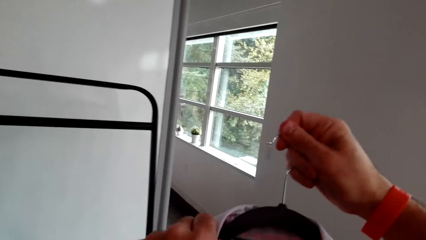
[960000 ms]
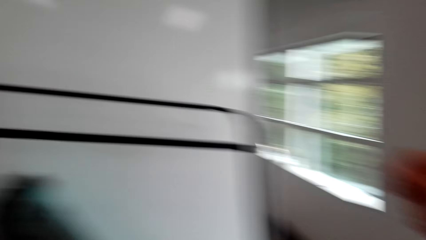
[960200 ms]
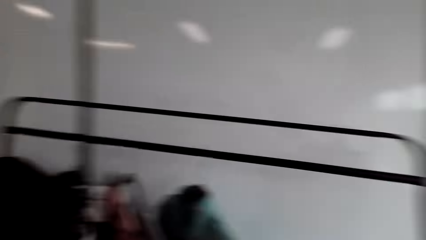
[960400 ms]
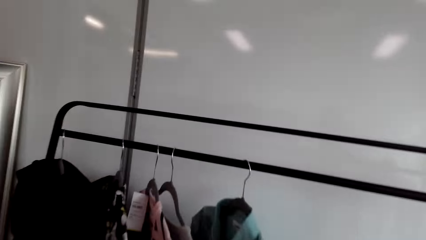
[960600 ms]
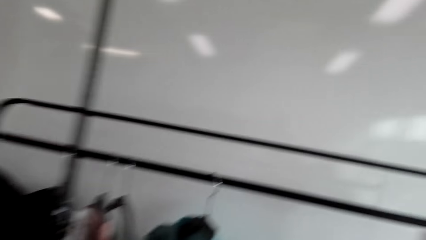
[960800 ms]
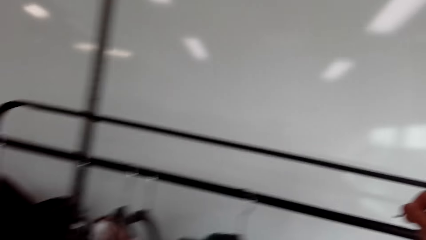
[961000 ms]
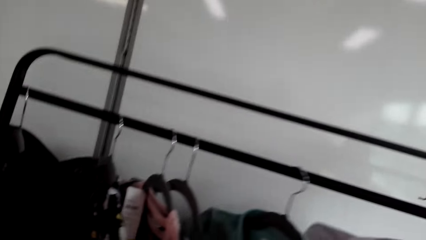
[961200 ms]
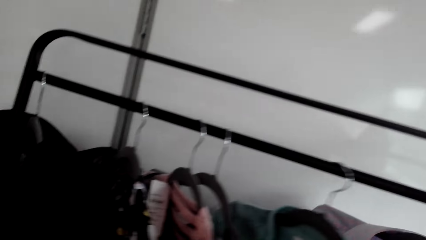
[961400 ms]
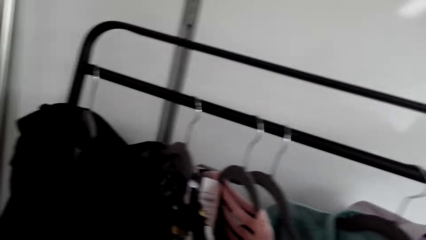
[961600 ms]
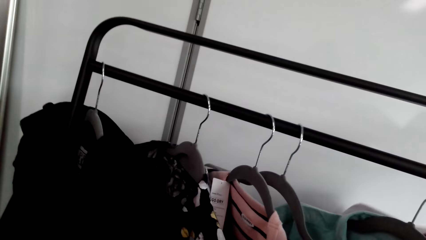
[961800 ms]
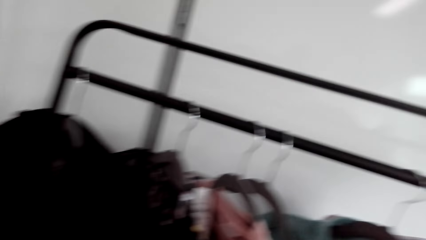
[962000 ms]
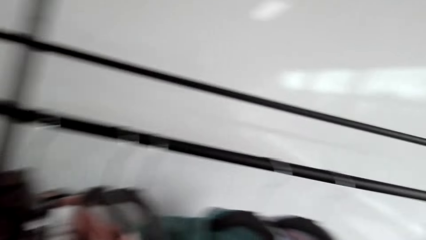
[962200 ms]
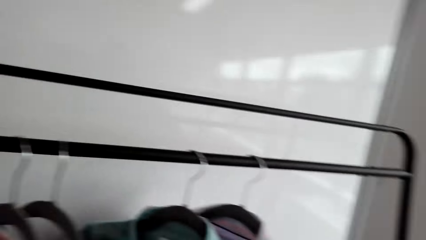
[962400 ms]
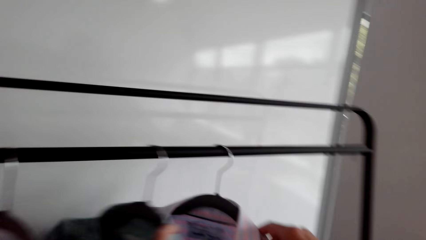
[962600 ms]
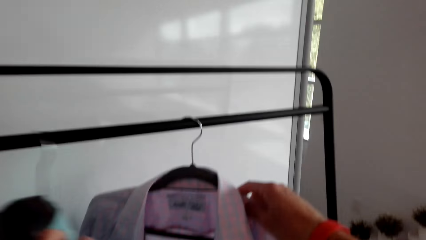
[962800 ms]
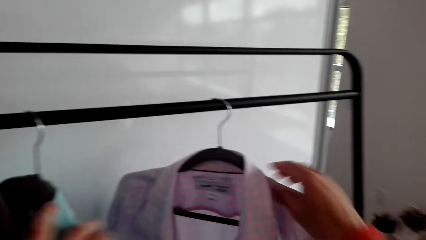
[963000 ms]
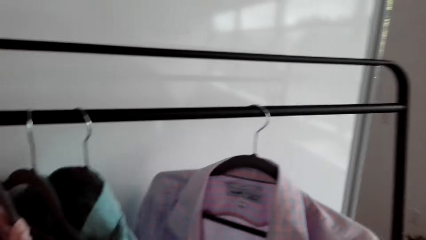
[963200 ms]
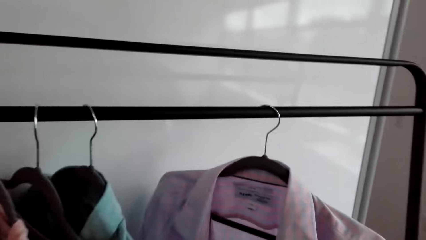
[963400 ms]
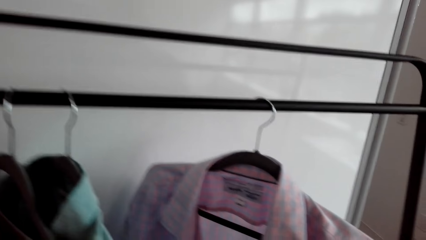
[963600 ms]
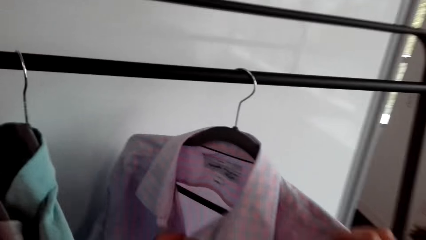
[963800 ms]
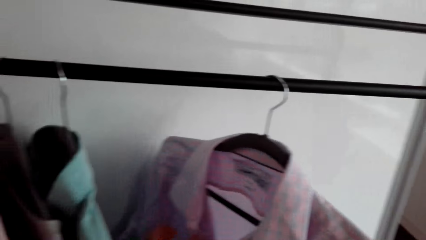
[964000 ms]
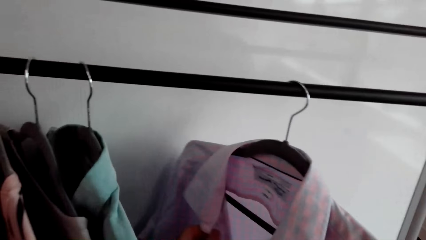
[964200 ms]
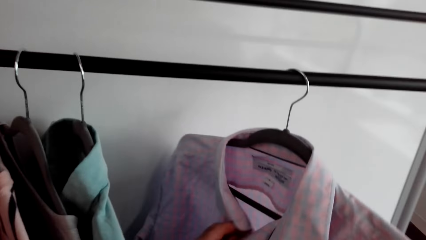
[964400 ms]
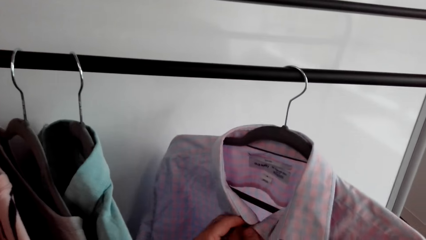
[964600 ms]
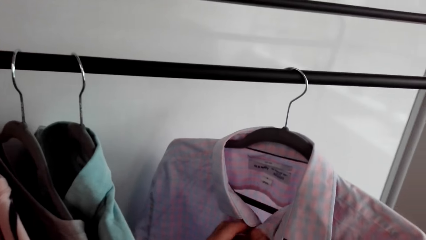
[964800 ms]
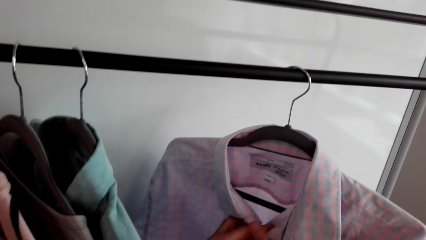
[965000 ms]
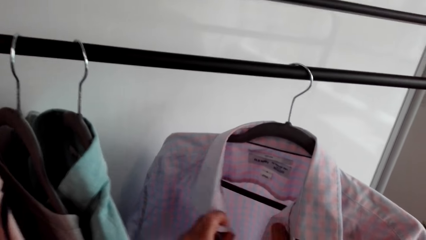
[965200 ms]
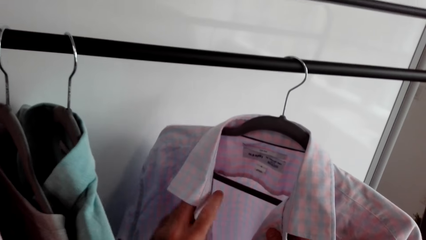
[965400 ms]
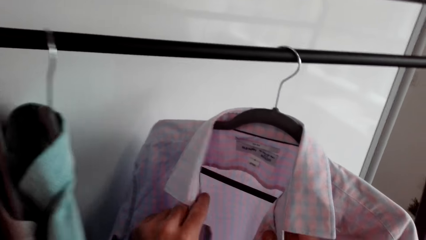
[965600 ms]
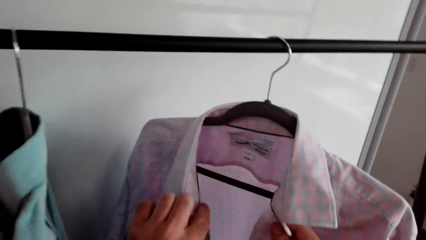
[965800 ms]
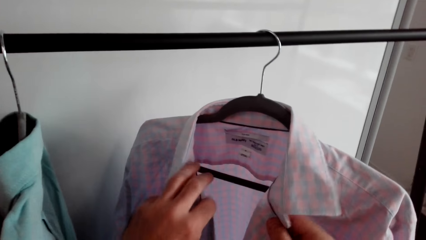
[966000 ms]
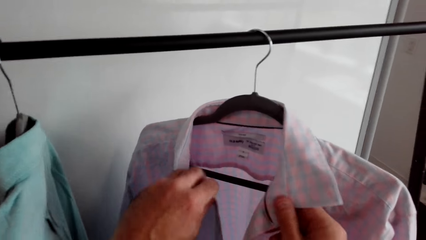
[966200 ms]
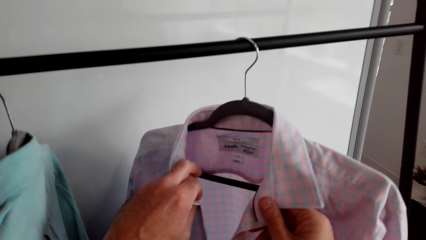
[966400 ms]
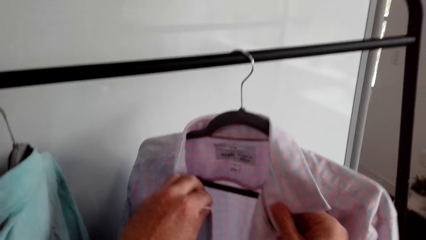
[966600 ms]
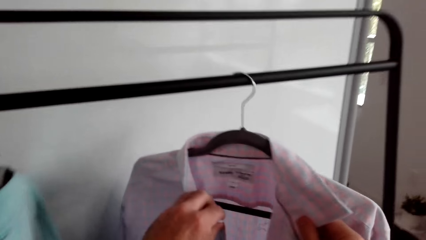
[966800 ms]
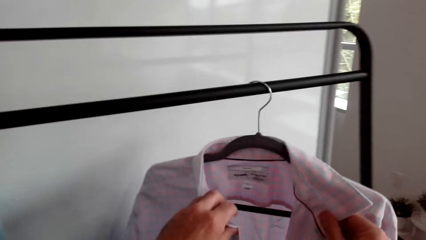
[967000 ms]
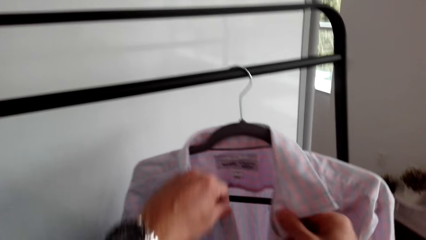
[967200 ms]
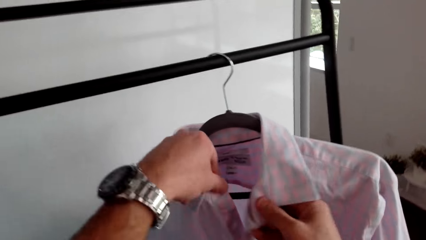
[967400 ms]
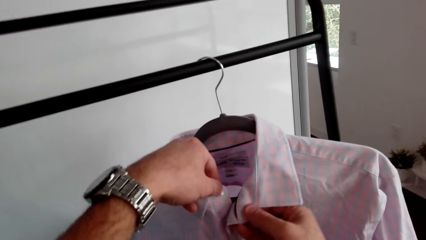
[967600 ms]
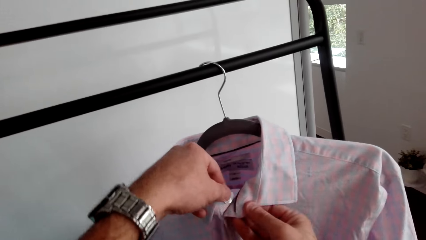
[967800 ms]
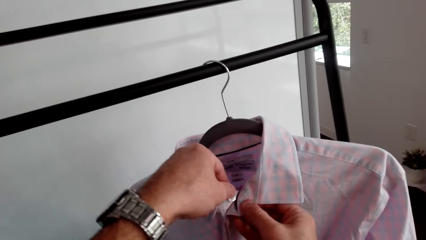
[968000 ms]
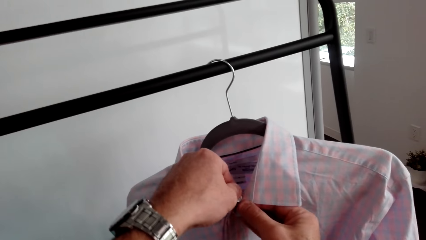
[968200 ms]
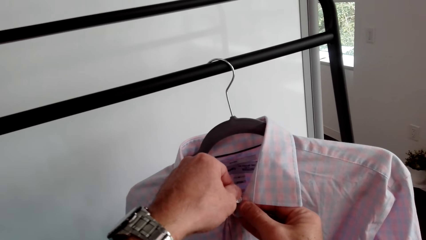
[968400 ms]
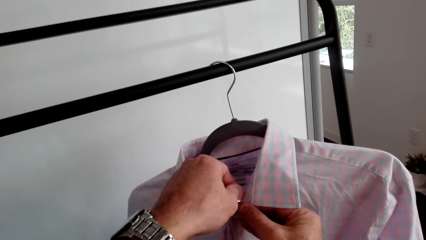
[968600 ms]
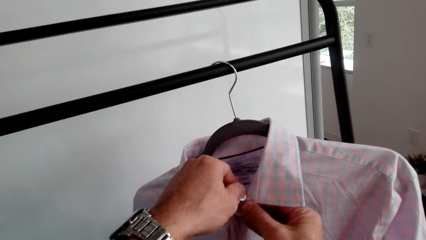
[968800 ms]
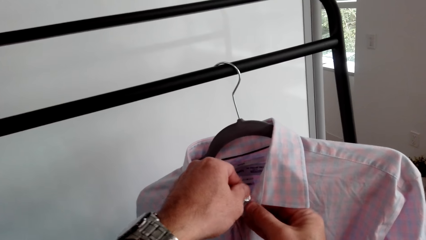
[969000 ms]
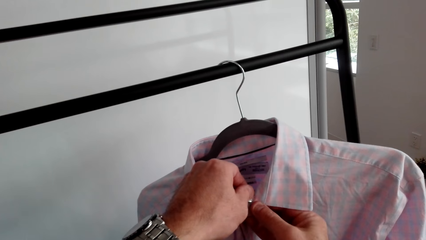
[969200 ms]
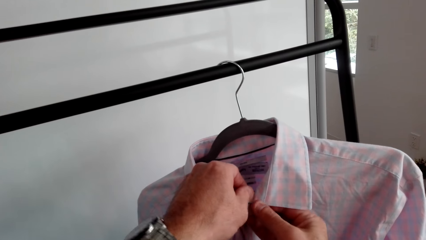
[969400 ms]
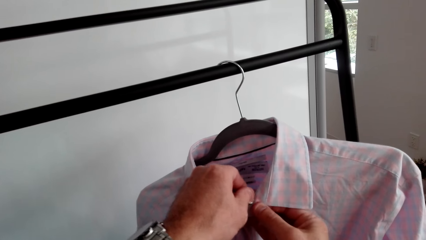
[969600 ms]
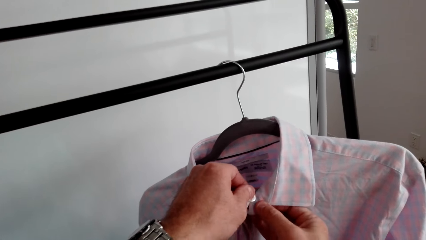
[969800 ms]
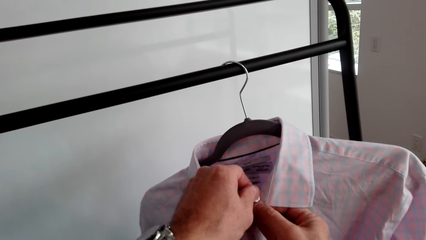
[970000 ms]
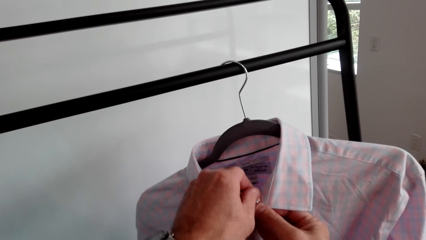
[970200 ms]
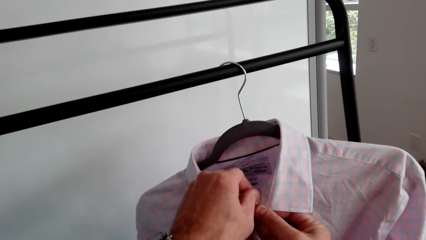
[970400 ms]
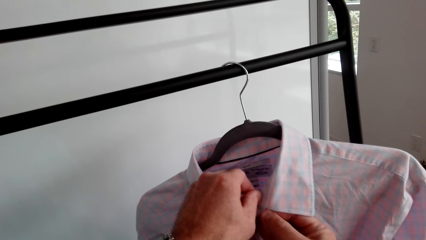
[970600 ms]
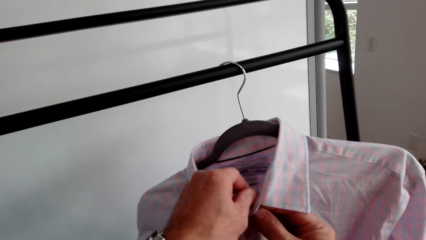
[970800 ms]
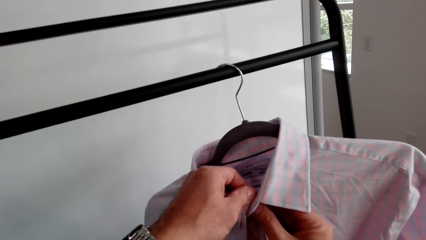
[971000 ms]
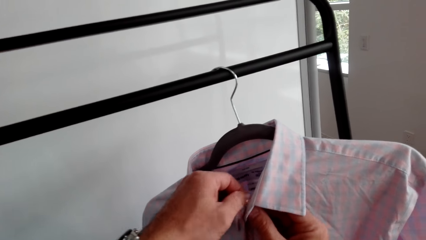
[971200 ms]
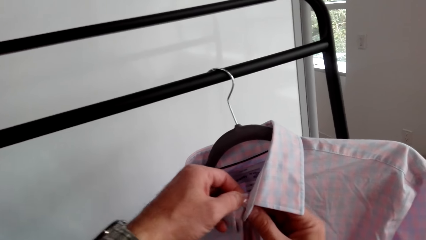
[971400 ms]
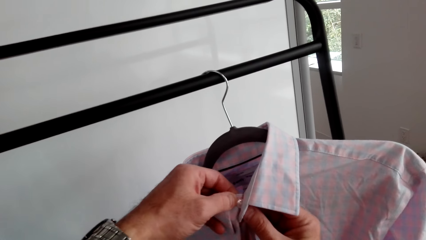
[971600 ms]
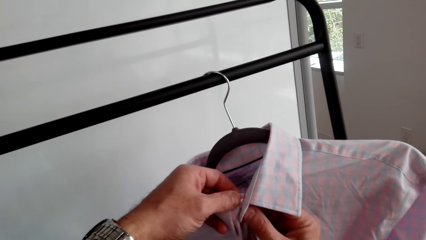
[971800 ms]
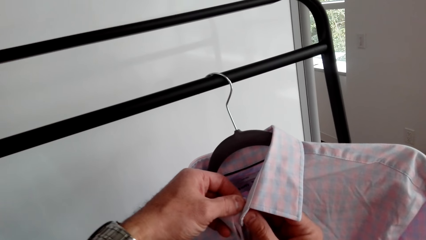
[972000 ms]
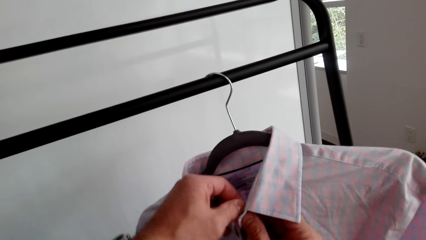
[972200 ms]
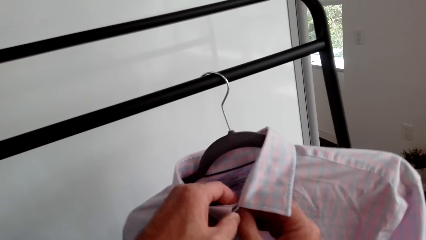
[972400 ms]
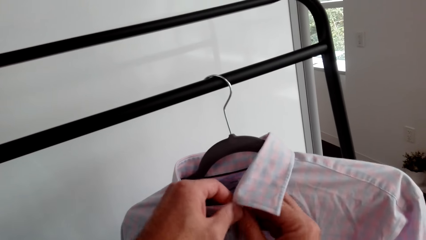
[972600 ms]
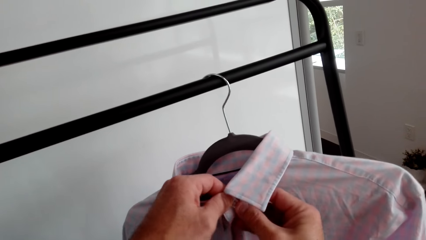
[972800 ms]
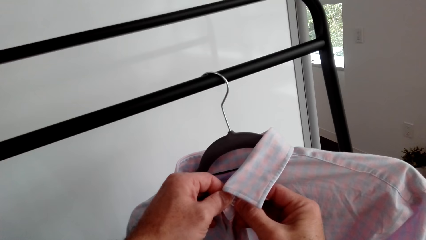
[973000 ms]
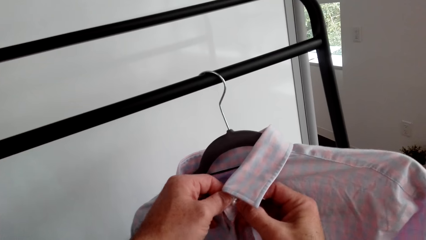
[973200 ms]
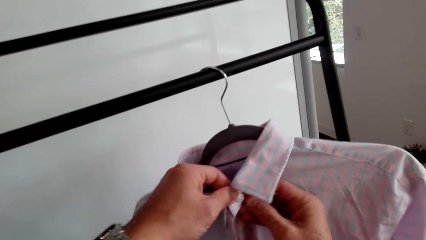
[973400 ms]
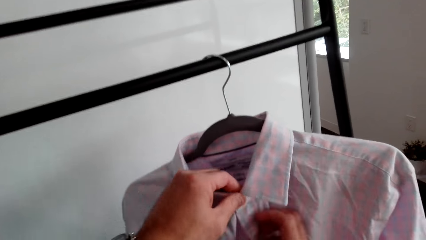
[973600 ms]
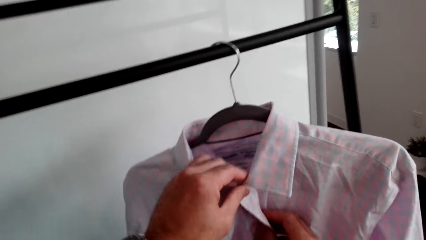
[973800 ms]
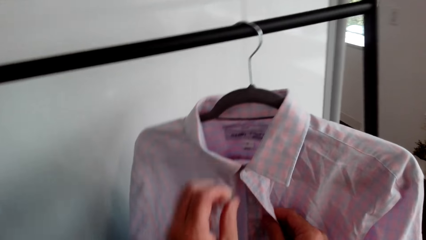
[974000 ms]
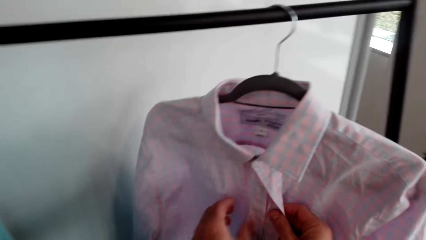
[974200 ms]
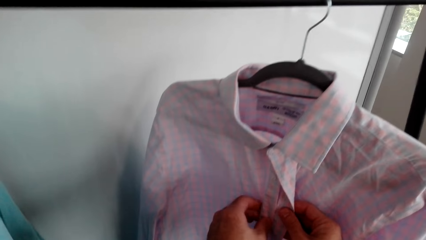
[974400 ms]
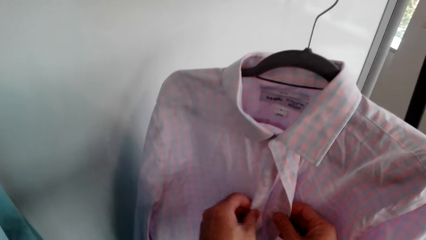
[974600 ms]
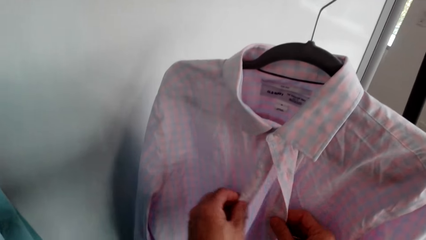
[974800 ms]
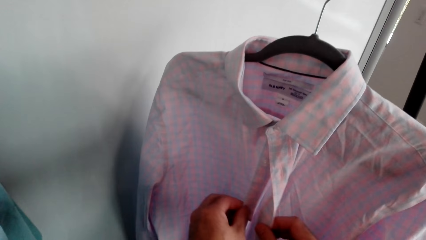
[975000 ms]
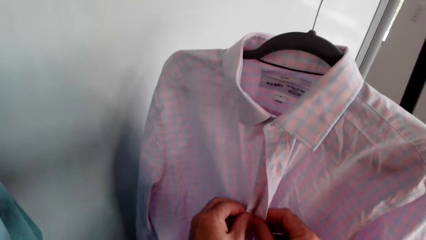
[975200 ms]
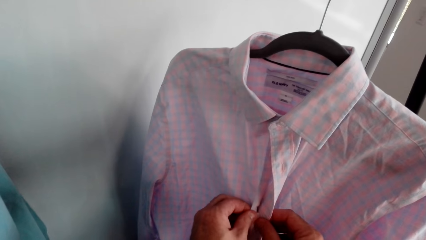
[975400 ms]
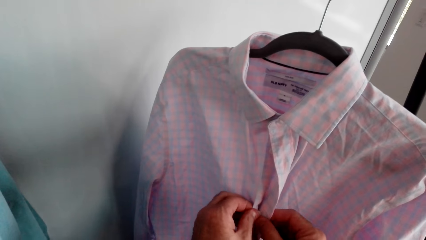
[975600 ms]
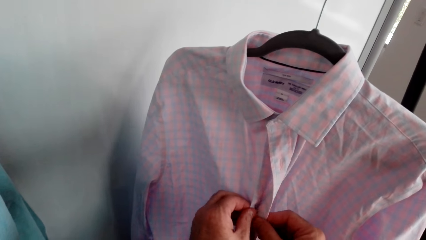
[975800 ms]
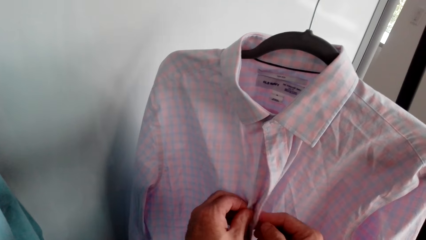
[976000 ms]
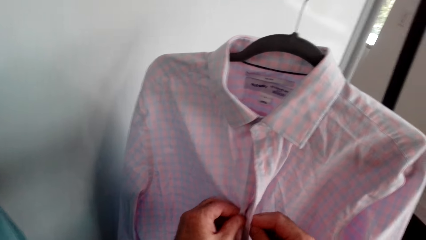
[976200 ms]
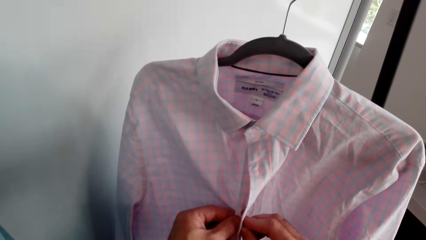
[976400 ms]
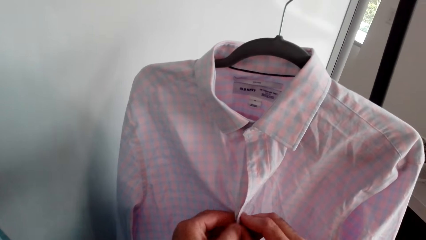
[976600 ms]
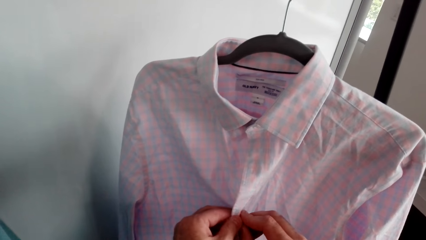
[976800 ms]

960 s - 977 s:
The camera wearer hangs the shirt on the stand. They button the shirt.
